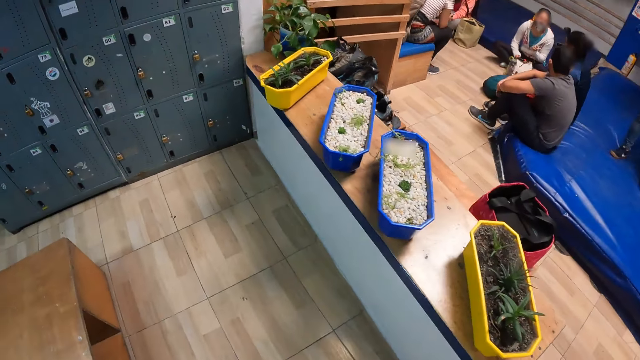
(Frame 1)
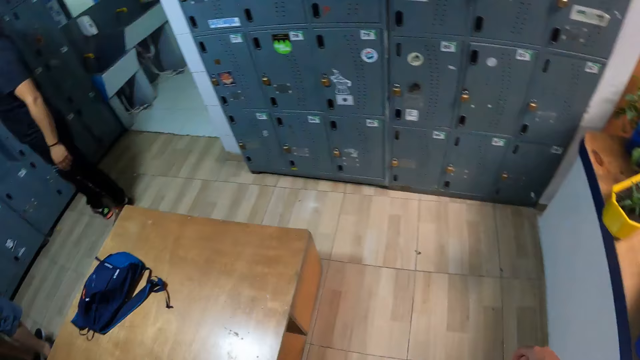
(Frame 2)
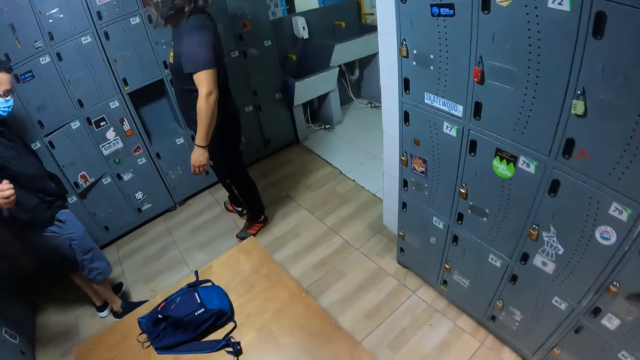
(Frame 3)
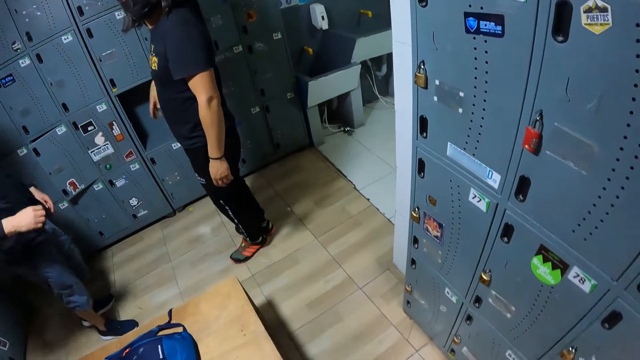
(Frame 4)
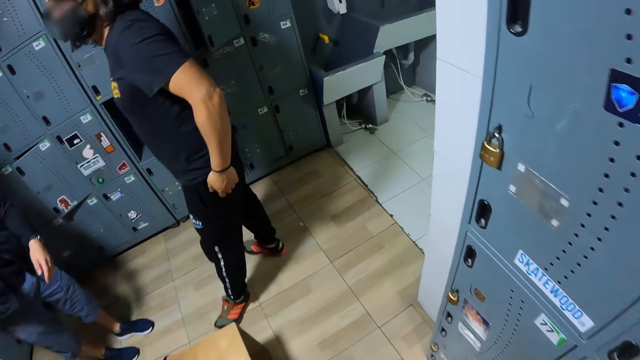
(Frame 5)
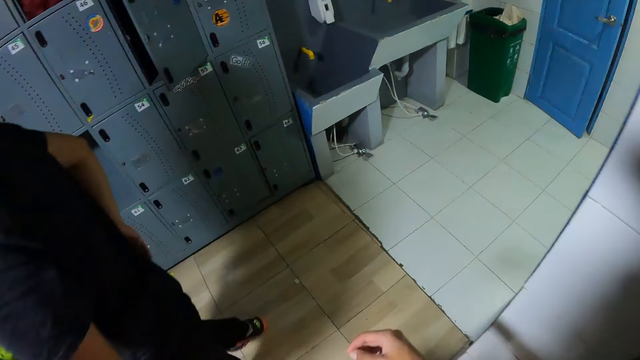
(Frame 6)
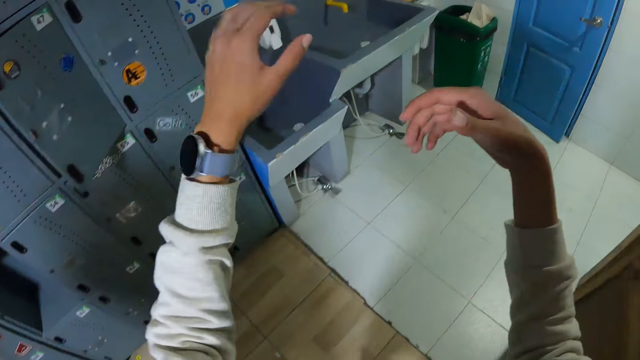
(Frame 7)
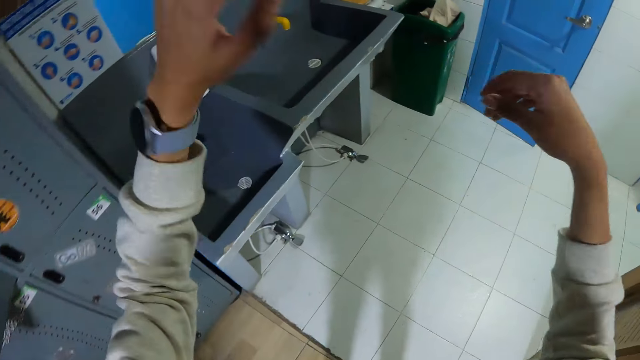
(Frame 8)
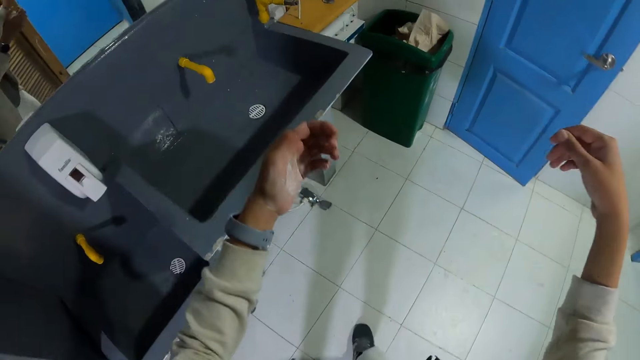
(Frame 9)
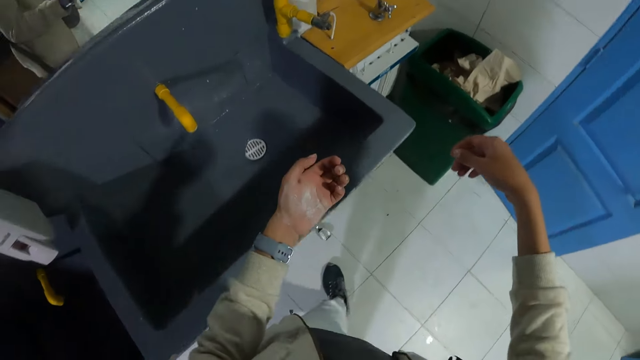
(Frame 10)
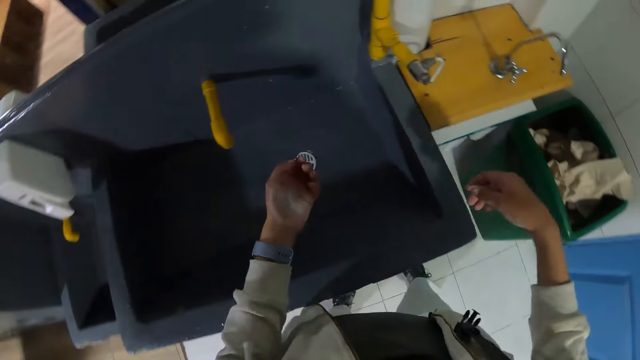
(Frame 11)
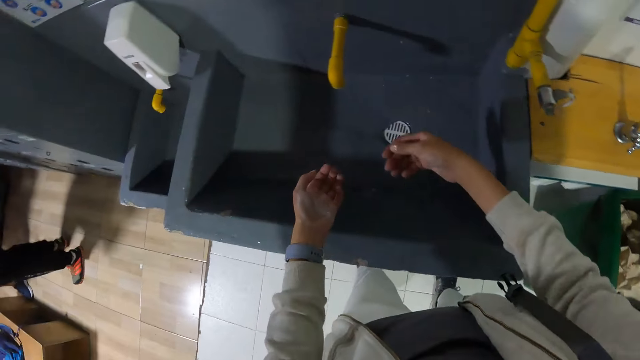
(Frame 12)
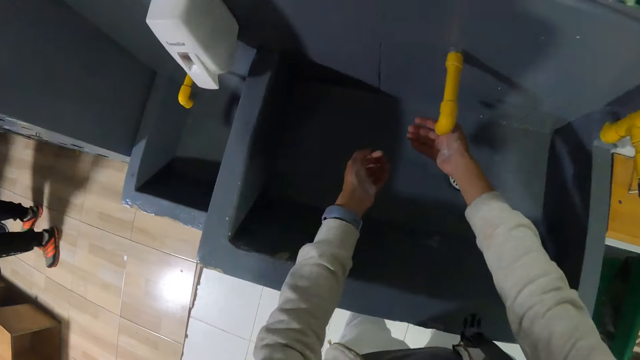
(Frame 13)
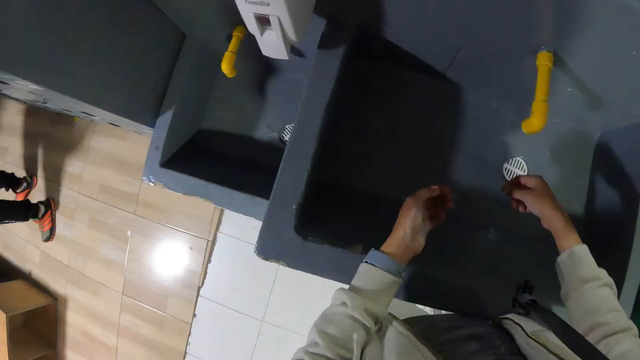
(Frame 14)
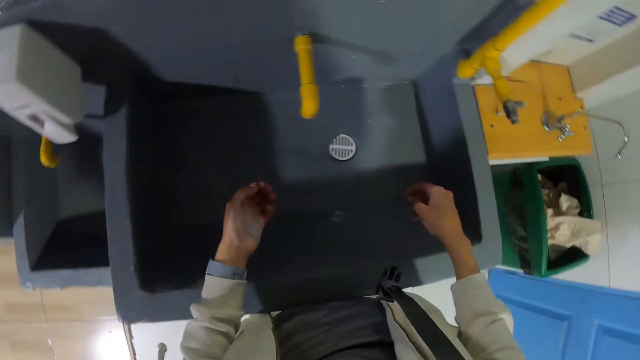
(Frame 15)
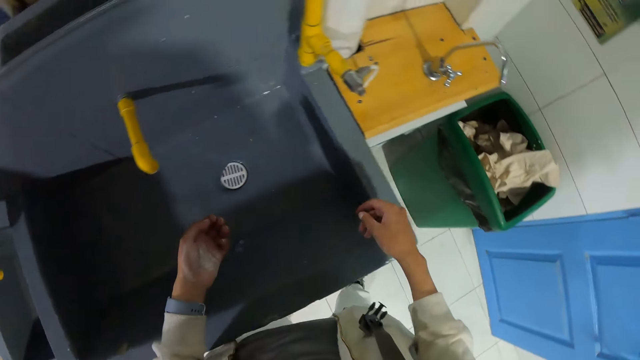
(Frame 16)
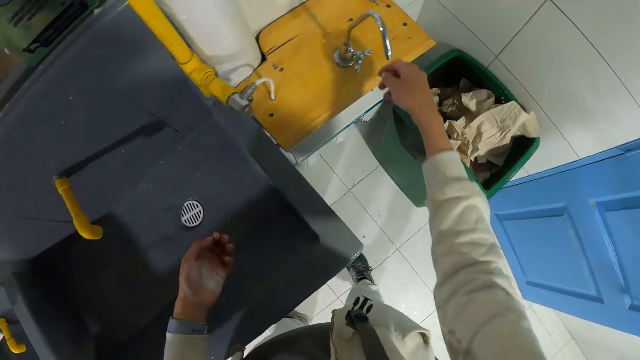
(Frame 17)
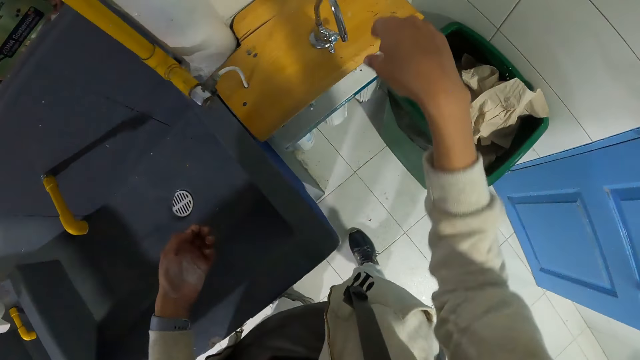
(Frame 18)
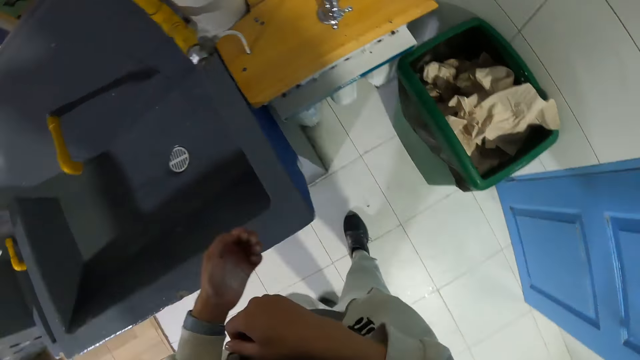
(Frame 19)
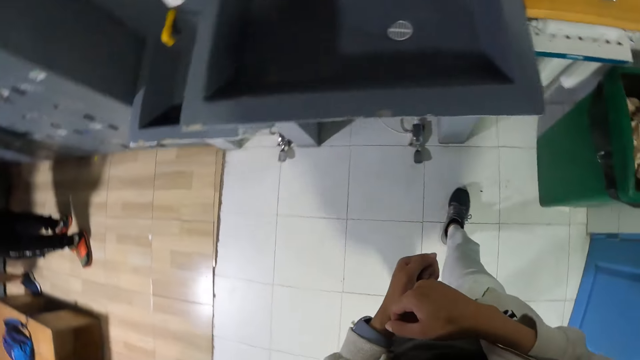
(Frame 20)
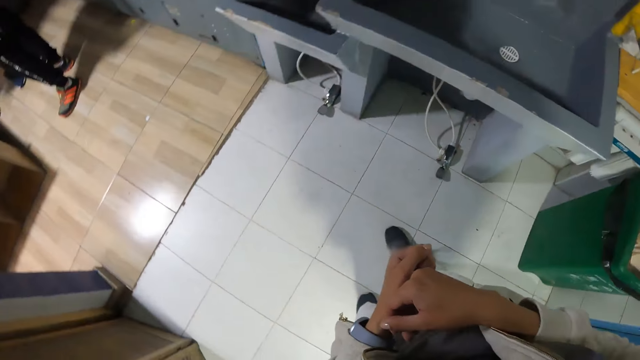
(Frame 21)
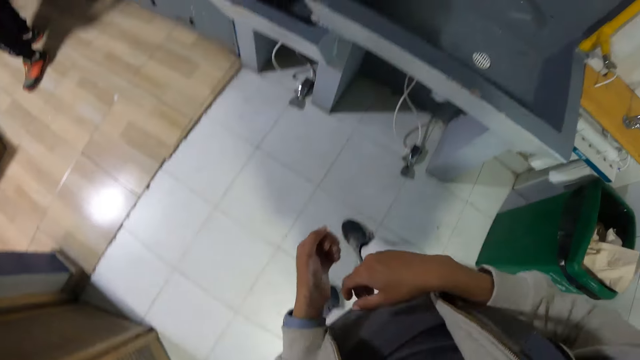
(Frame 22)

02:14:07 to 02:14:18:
The camera wearer walks on the locker area. They raise their hands. They hit the water tap.

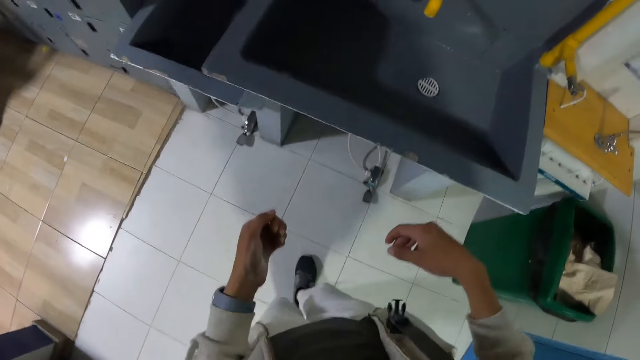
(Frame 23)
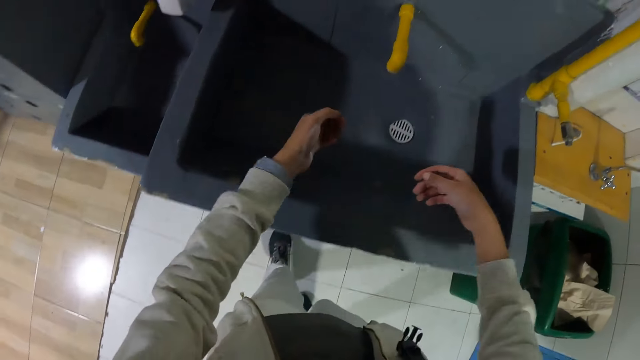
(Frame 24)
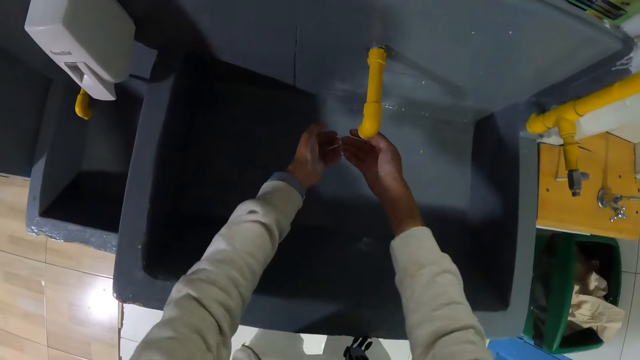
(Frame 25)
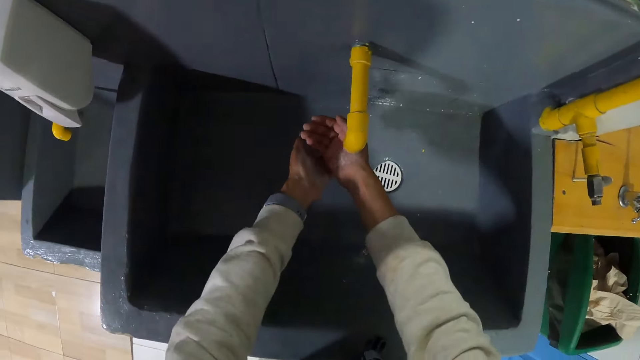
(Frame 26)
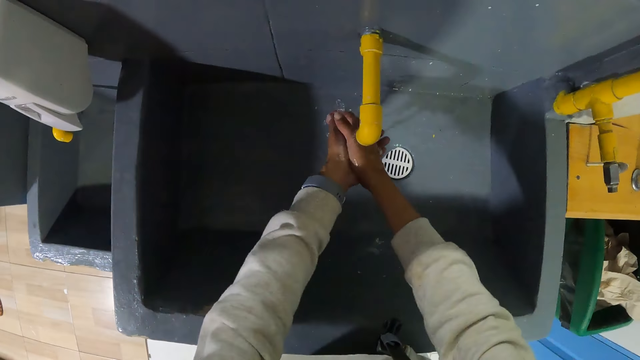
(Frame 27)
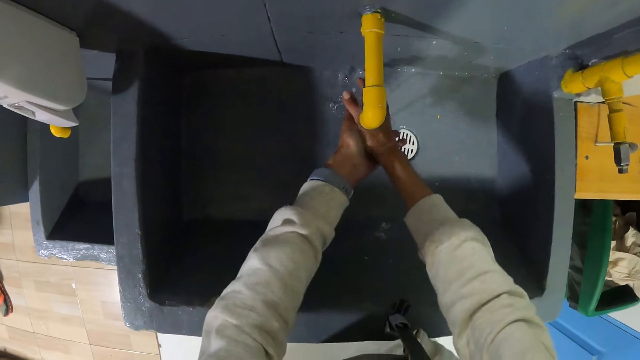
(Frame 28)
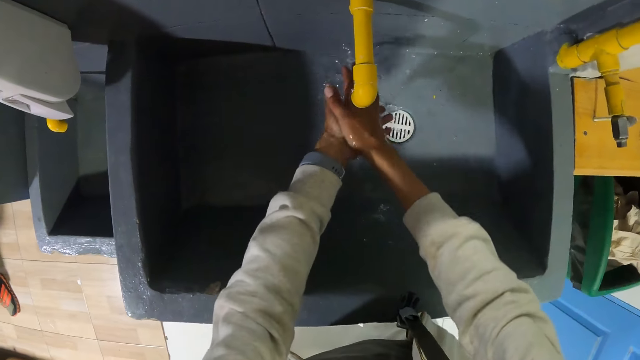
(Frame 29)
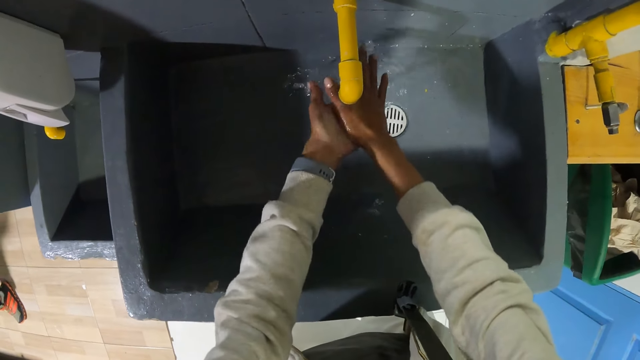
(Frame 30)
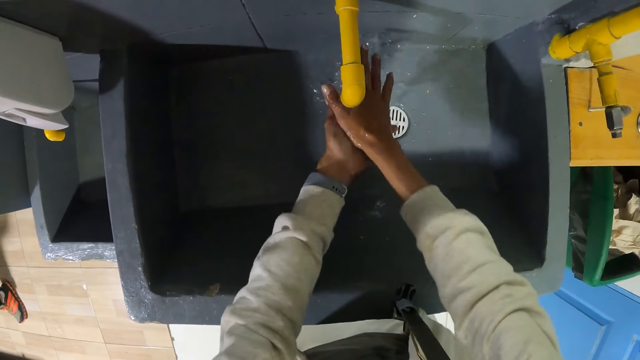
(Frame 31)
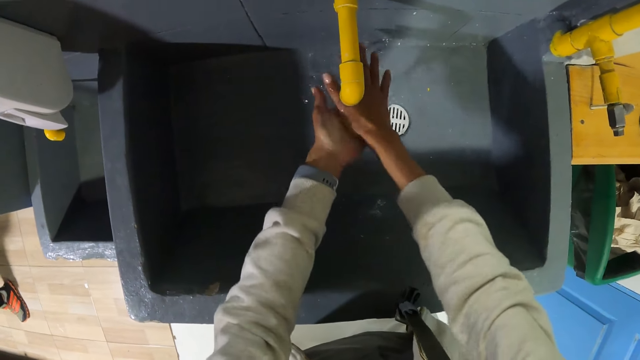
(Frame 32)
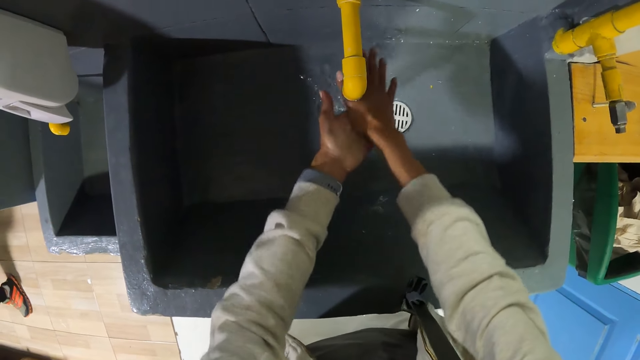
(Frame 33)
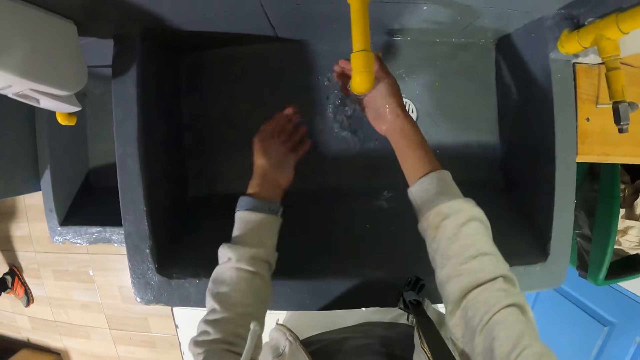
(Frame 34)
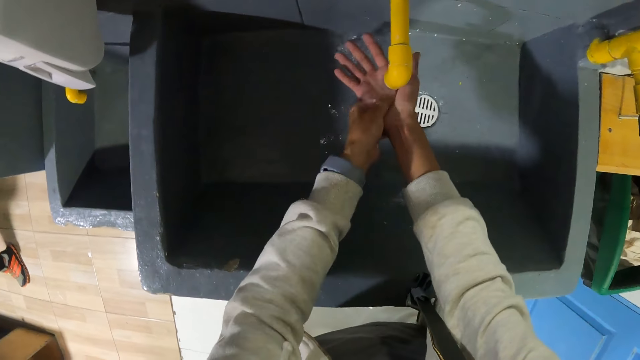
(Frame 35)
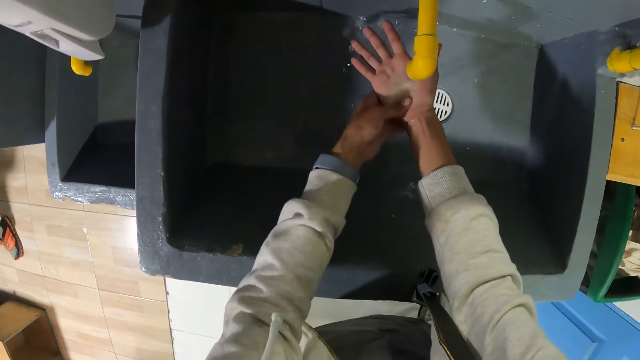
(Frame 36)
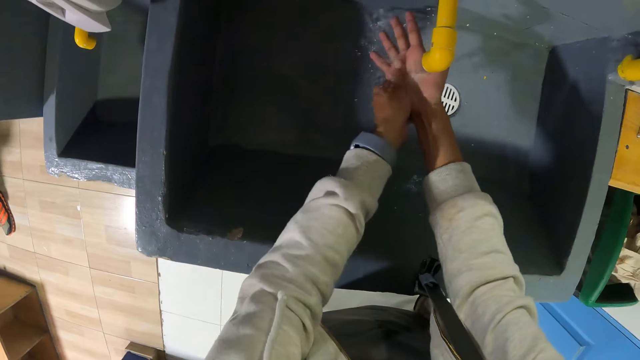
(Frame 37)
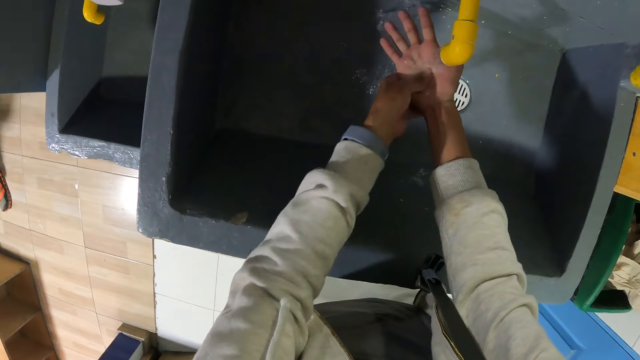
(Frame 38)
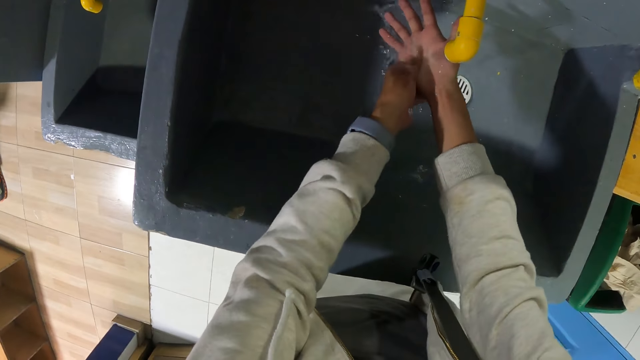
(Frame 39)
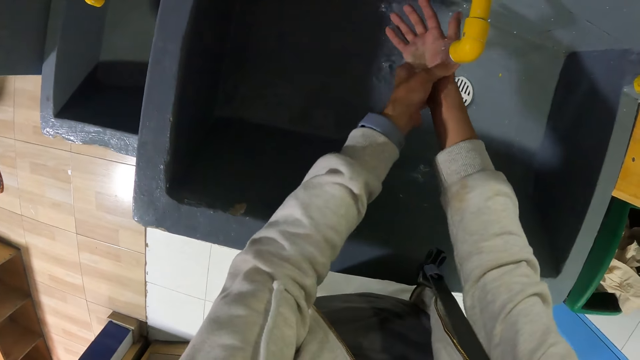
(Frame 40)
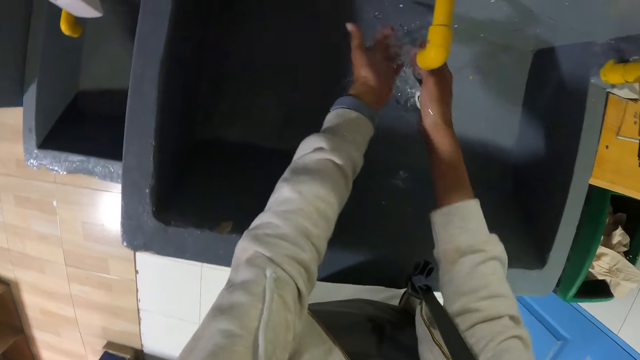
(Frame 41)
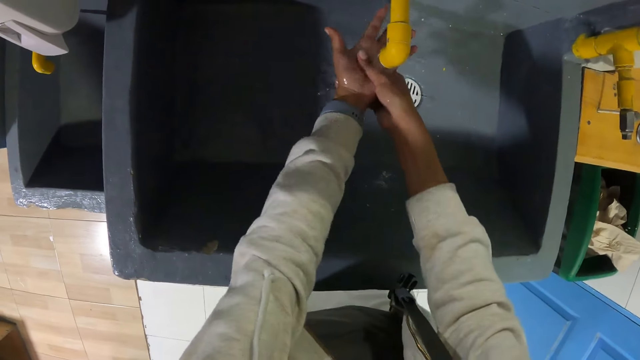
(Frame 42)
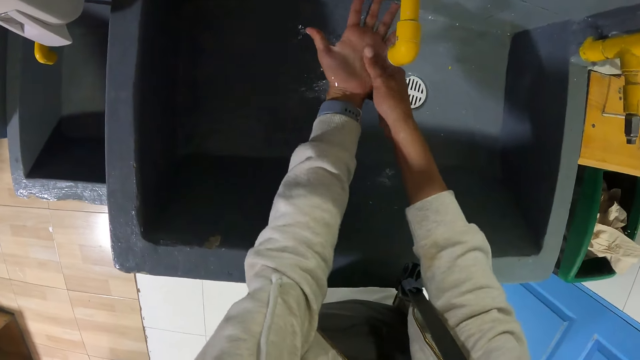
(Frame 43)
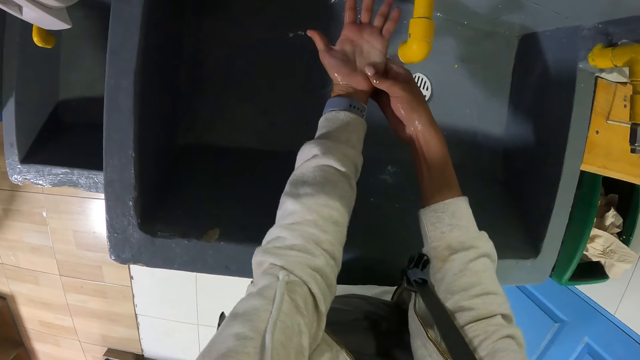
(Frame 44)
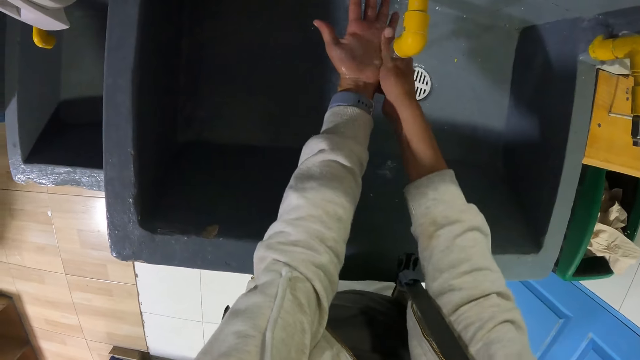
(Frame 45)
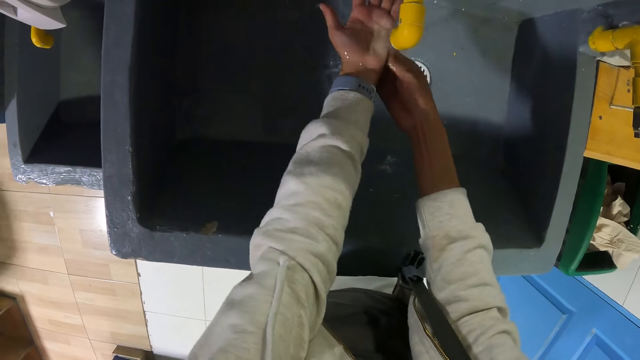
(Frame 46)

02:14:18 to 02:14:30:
The camera wearer washes both hands under a tap in the sink in a locker room.
